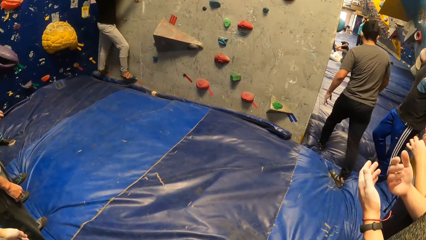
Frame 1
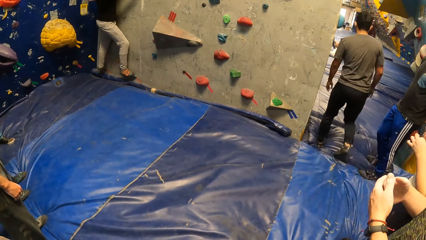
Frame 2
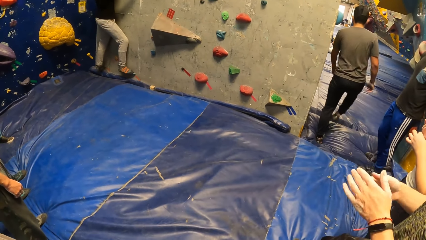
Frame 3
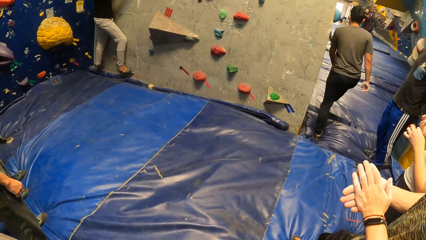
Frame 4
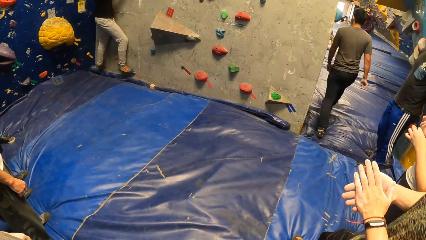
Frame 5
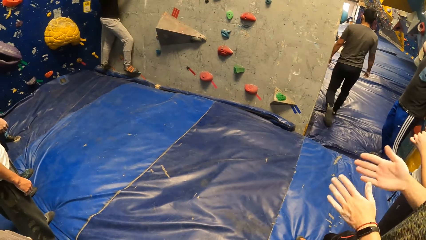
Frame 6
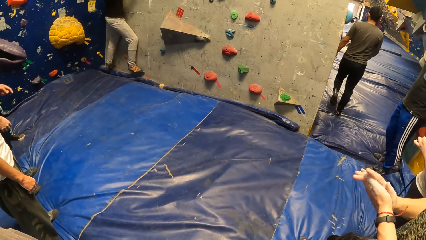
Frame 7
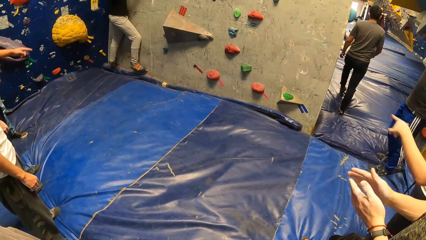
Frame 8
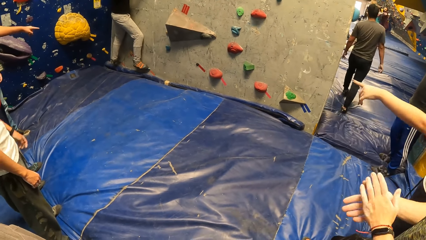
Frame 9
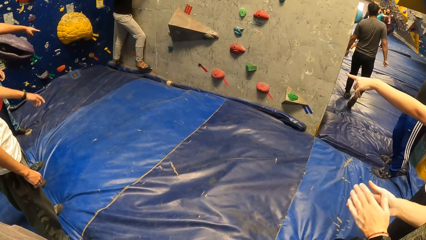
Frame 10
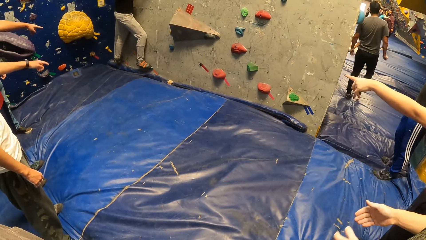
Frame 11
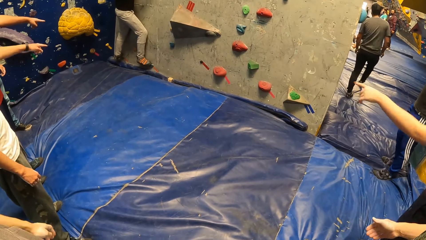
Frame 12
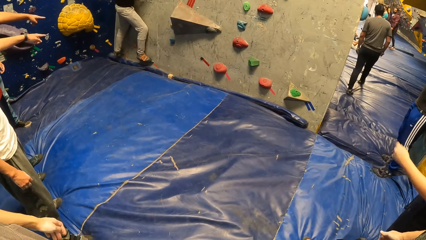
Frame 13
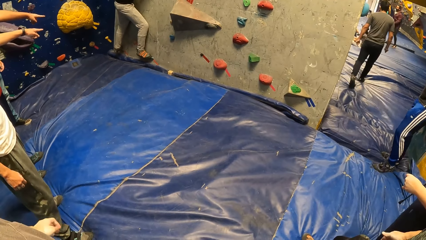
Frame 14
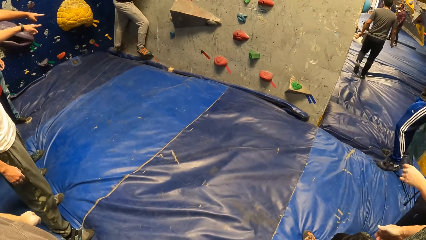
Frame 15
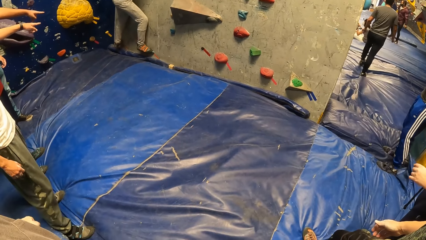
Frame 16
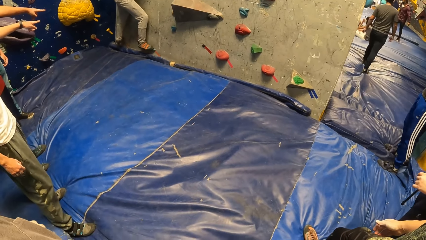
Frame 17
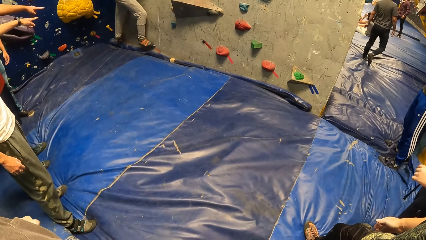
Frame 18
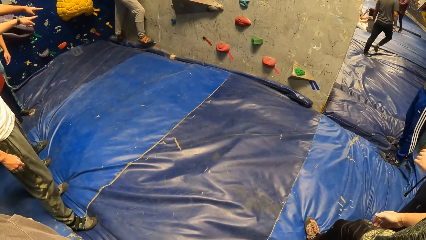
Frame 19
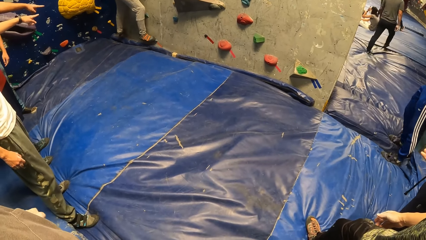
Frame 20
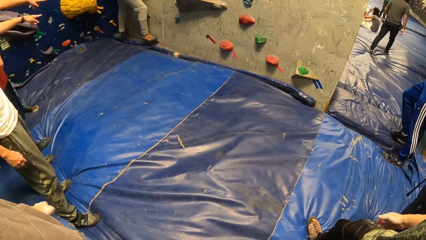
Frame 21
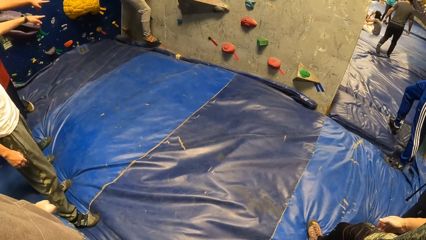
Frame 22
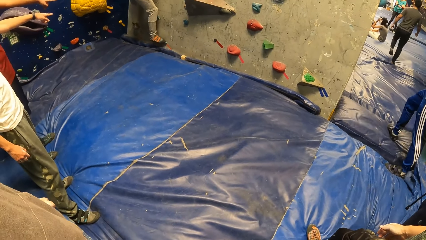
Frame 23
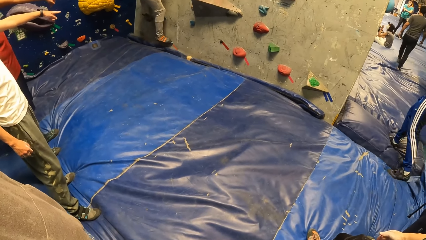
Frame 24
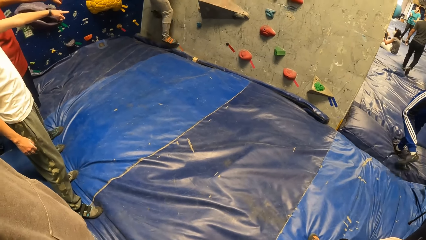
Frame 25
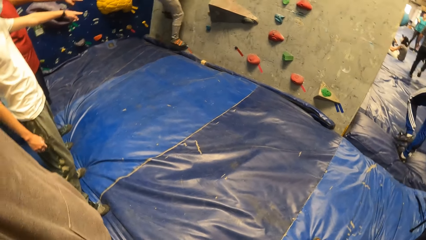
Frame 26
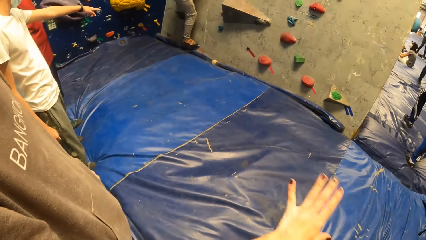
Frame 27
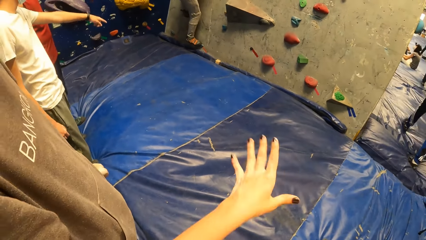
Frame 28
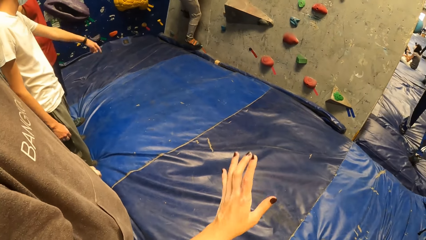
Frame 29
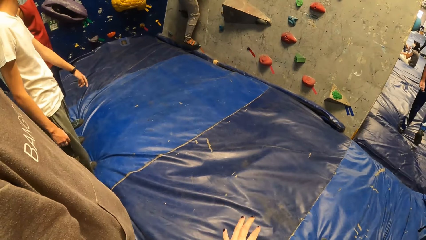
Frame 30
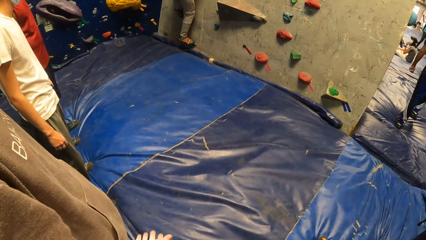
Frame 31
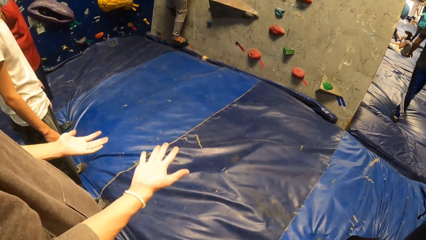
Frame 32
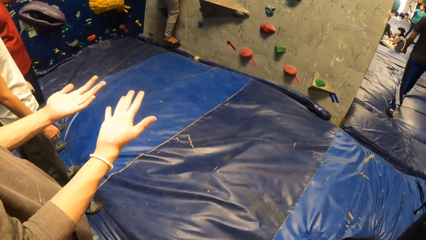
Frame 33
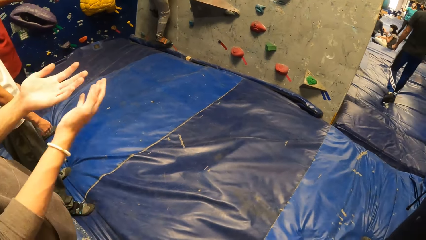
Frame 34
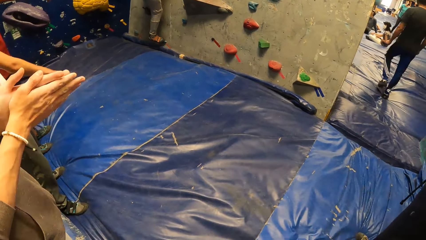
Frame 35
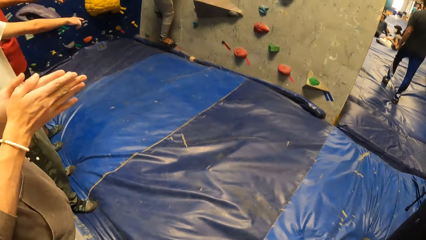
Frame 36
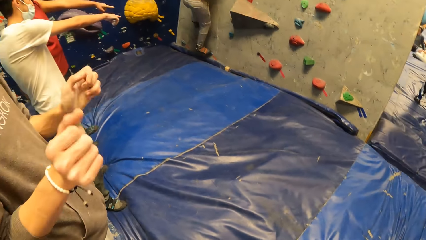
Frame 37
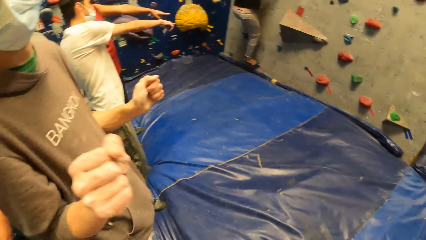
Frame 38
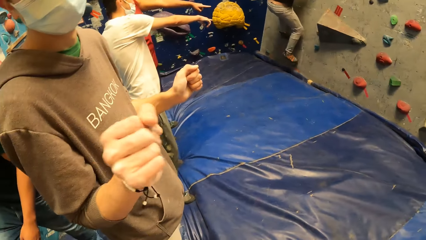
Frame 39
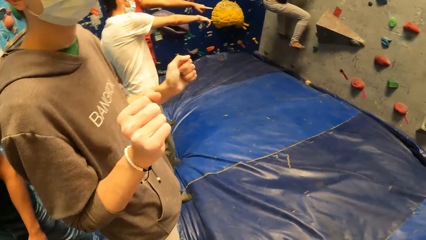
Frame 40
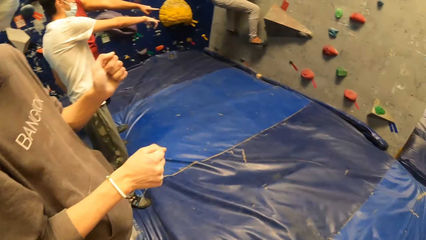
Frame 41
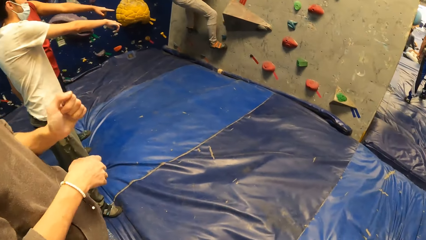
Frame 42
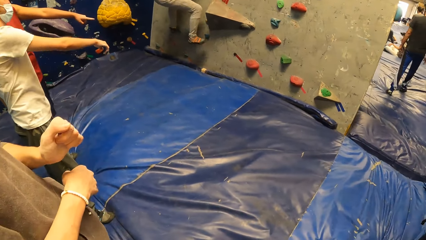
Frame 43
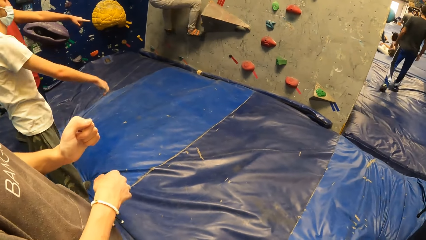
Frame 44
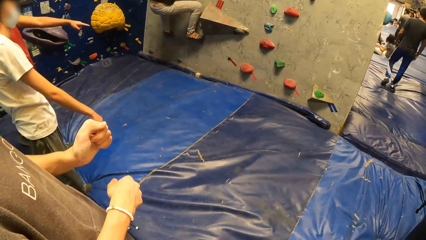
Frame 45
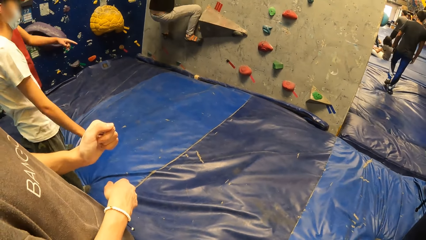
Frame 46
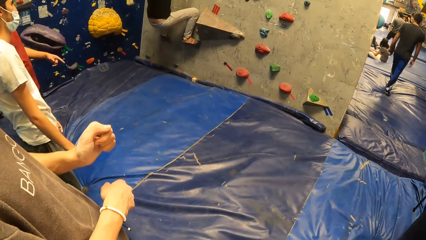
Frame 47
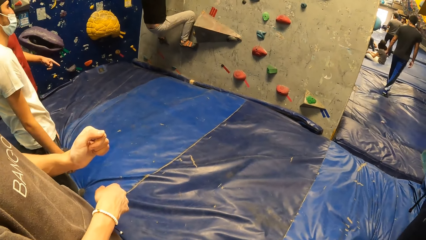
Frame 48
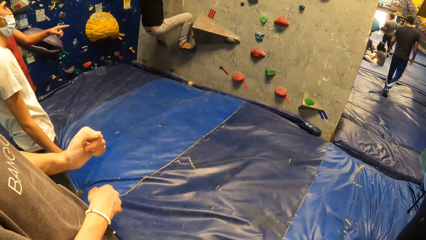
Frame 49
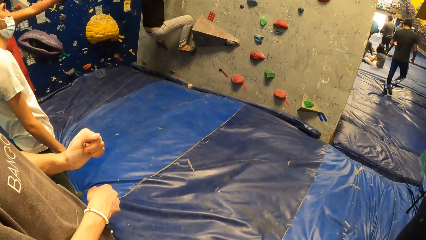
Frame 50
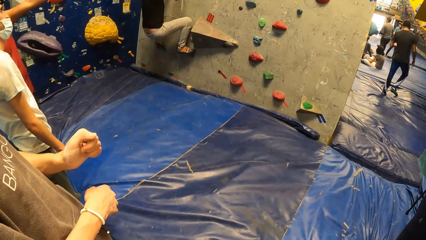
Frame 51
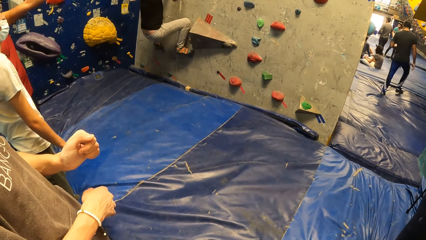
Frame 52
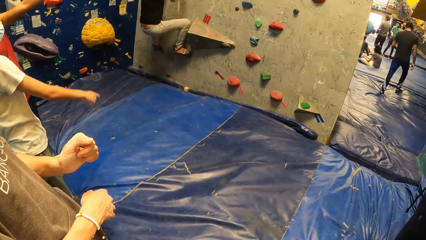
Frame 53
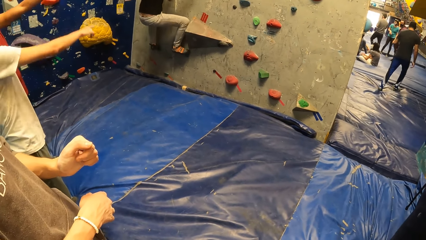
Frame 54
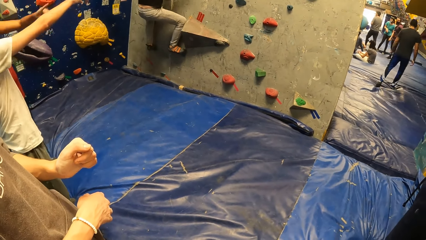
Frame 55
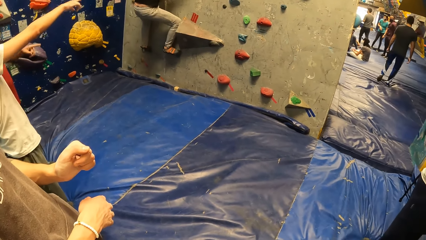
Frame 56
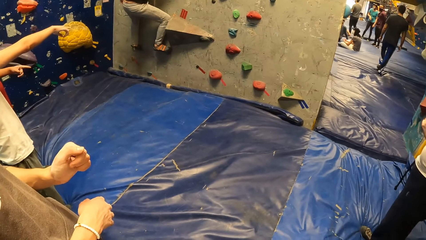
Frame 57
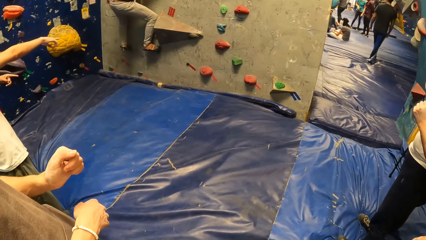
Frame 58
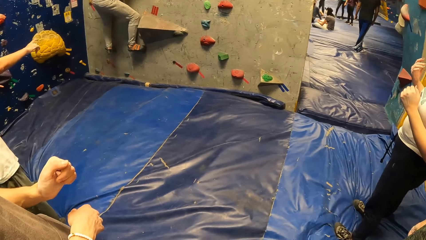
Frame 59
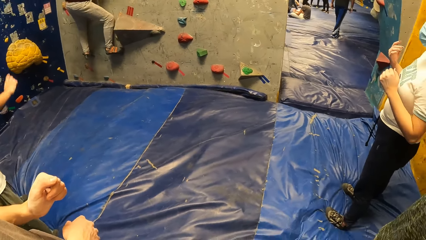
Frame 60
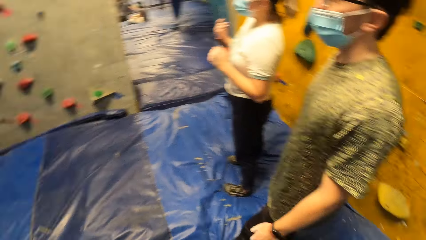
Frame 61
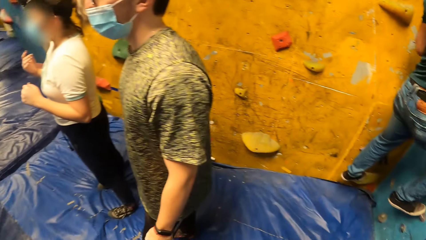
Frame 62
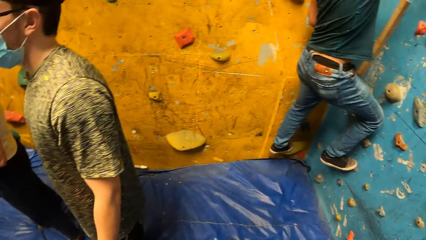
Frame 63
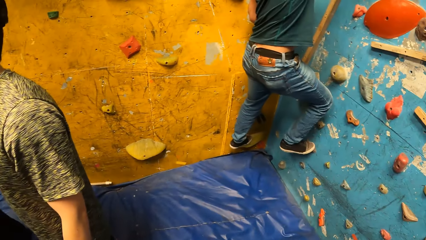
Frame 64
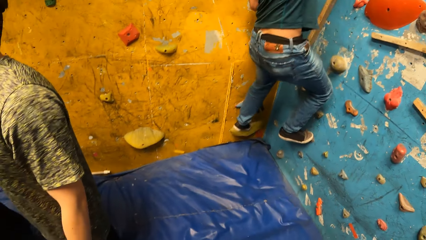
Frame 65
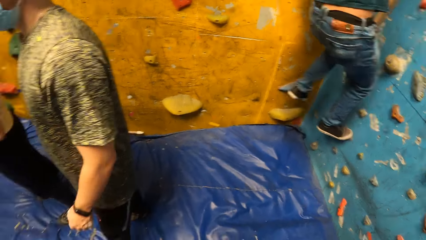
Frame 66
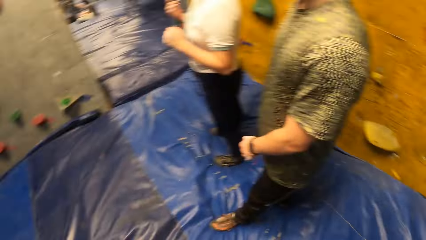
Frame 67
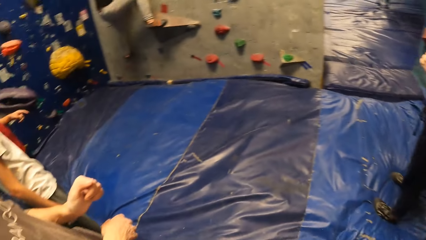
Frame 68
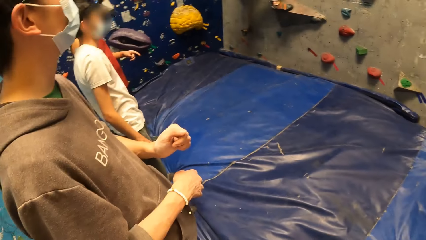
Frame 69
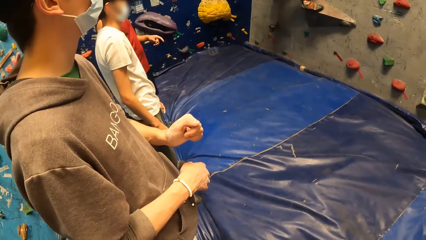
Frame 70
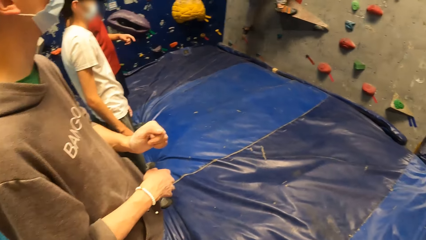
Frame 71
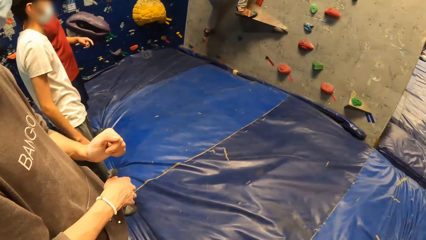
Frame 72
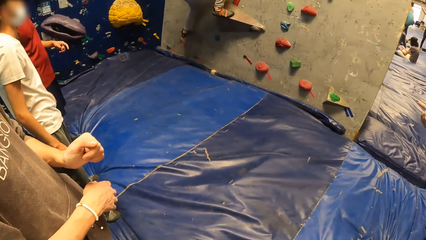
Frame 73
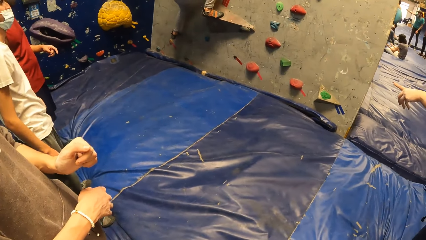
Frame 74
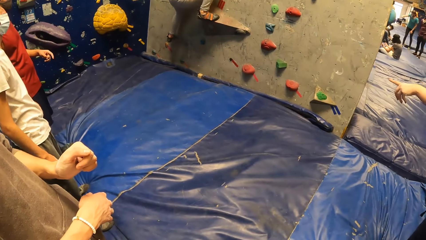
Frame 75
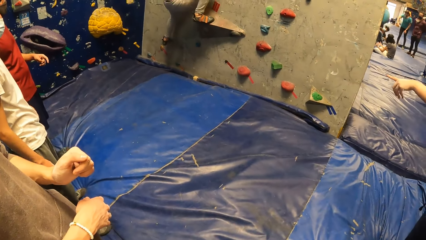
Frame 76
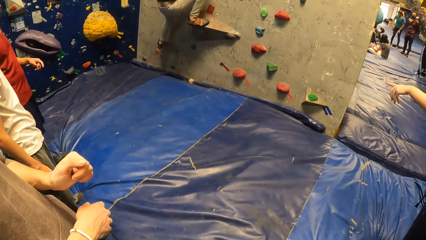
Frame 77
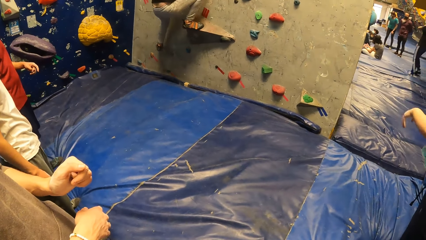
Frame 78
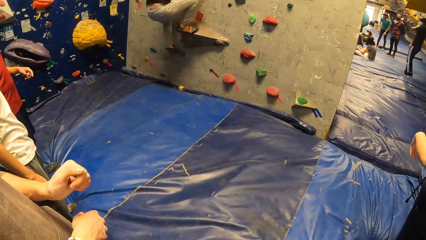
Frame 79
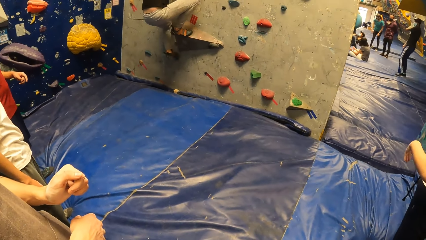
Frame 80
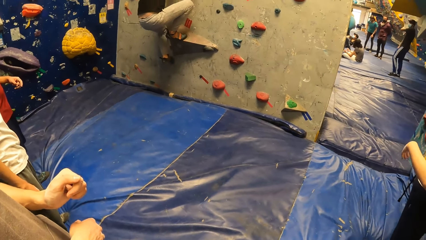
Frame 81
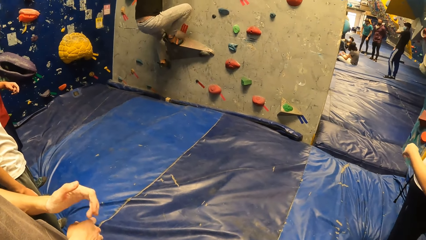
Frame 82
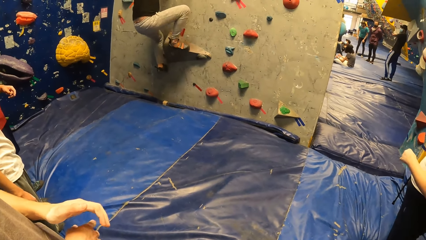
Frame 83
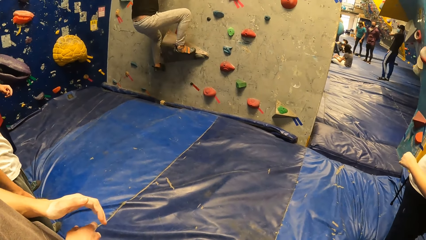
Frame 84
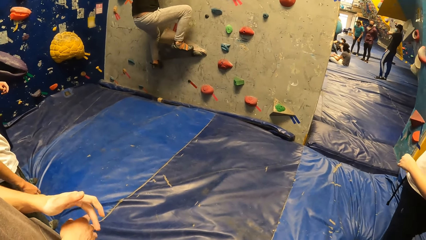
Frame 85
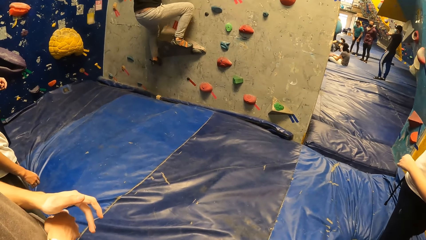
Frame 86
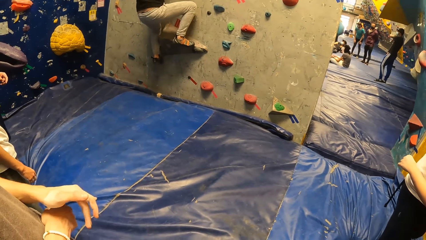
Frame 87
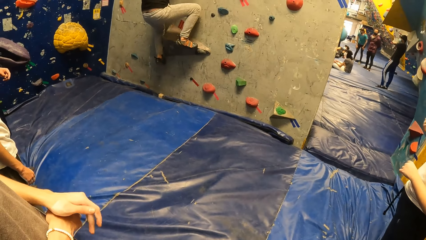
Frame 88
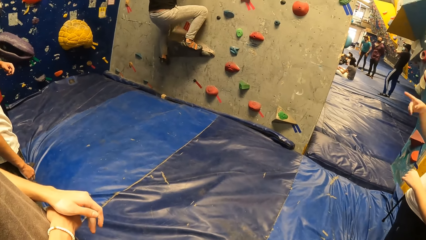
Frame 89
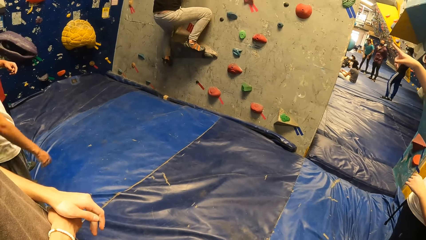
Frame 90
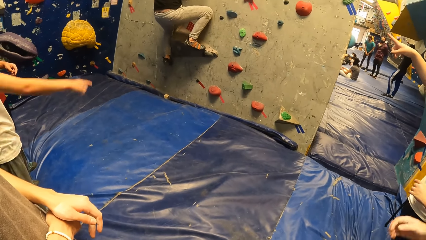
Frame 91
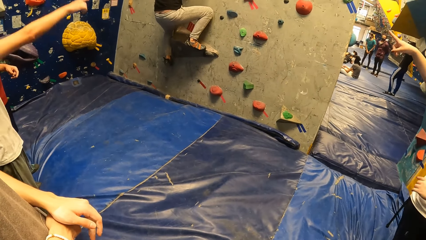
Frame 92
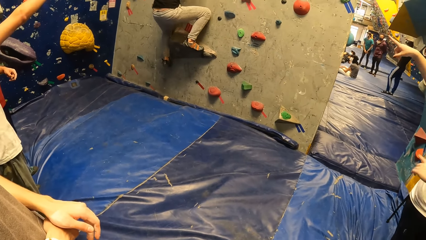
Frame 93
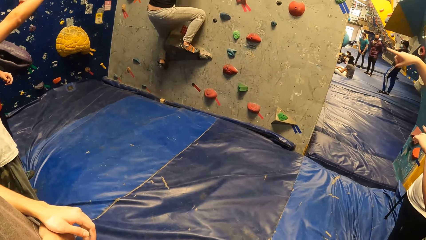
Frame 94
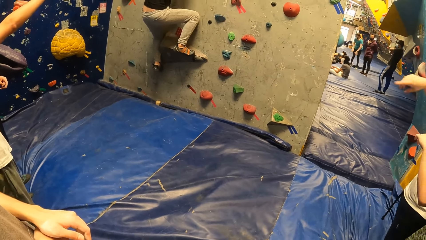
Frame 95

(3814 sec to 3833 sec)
A man walks. Another man points his left hand to the wall. Another man points his left hand to the wall. Another man climbs the boulder gym. The camera wearer raises the hand. Another man raises his hand. A man climbs a wall behind the camera wearer with his hands. The camera wearer looks around the boulder gym. Another man climbs the boulder gym.
